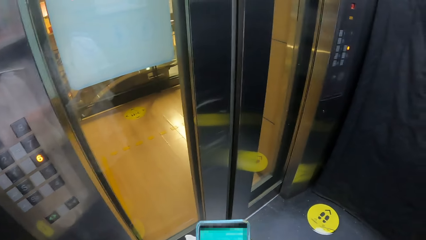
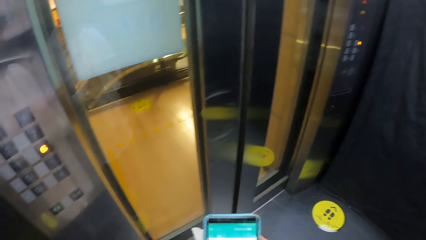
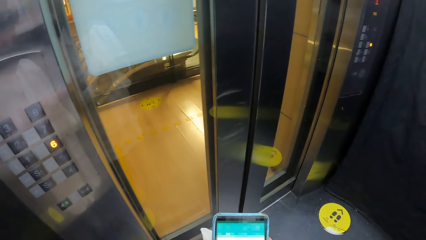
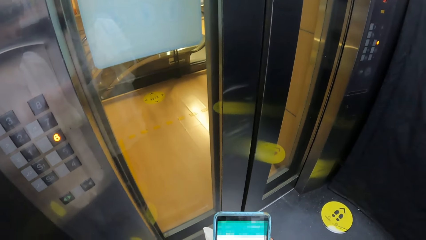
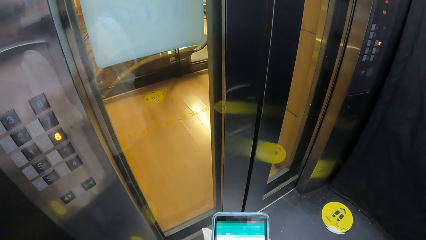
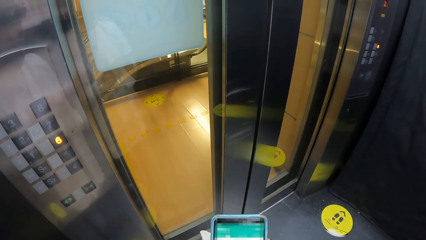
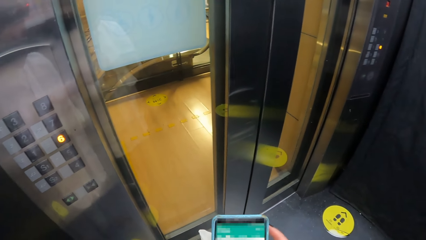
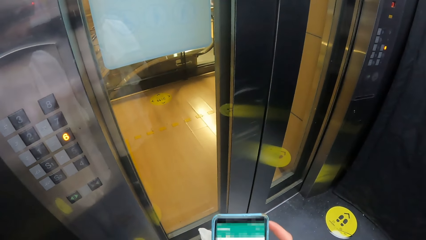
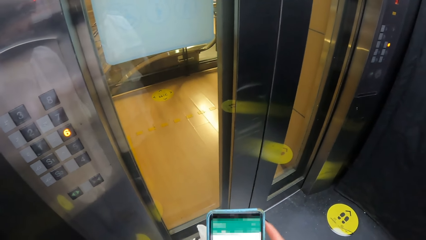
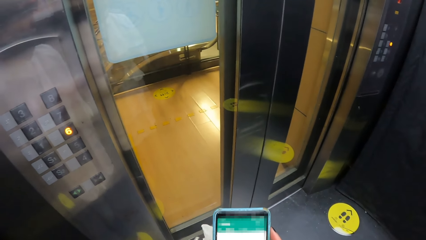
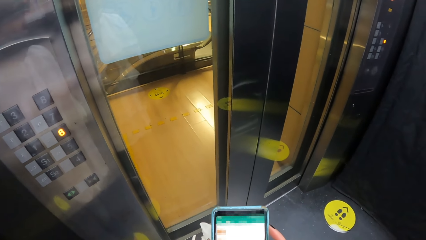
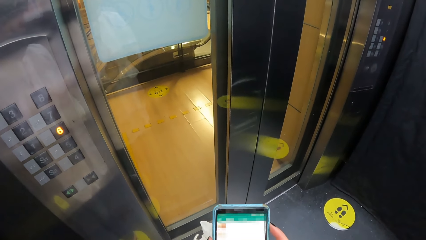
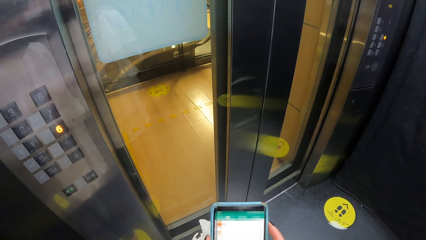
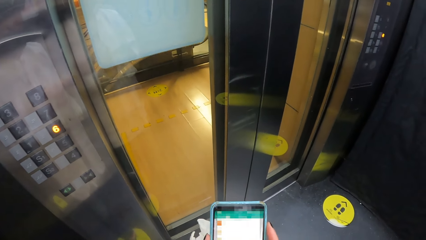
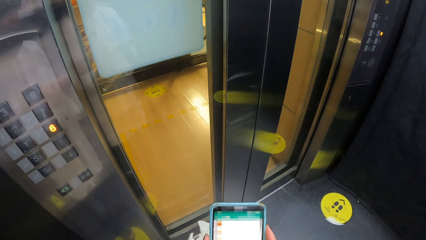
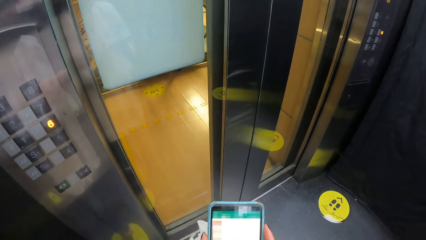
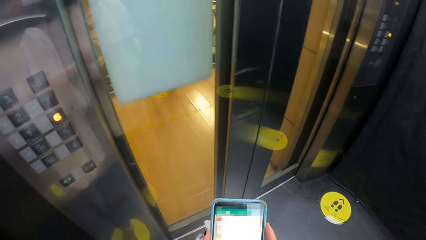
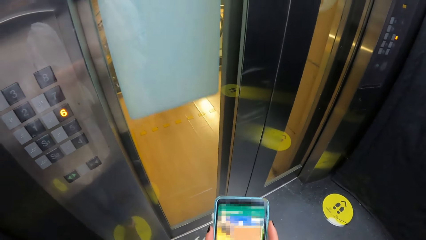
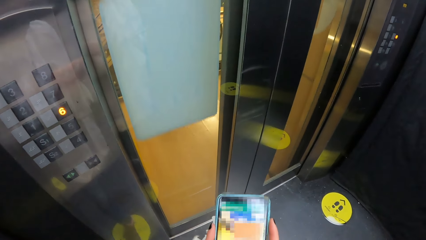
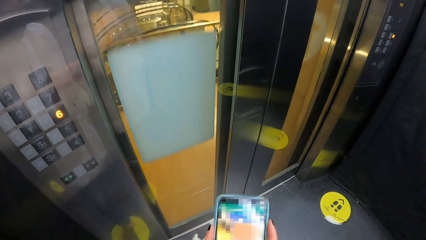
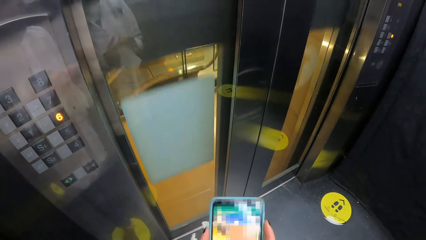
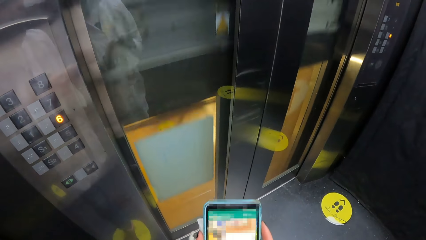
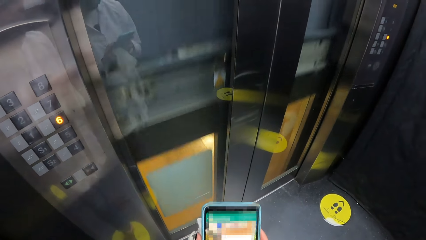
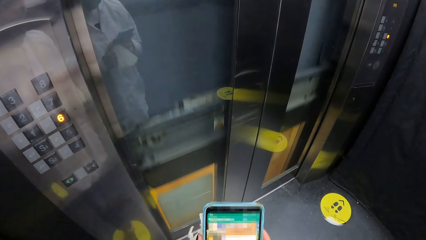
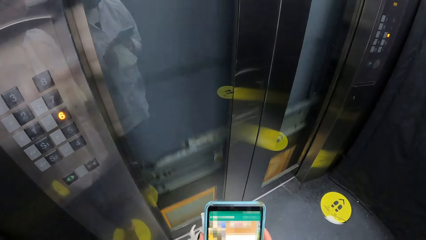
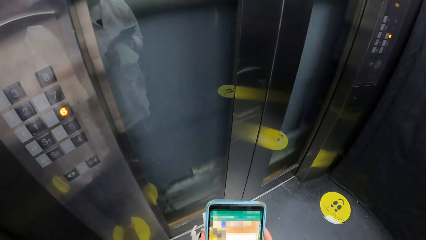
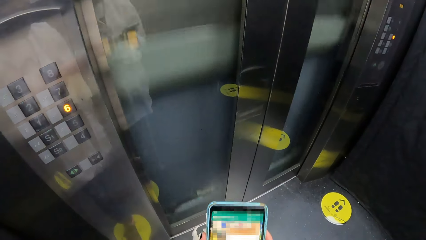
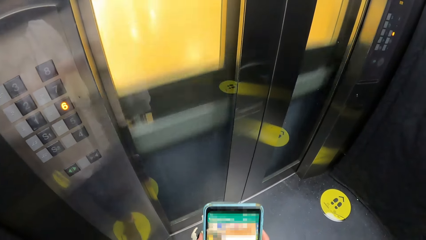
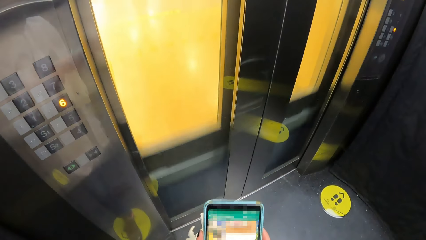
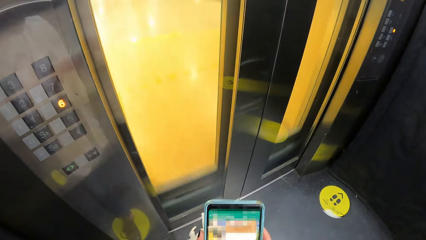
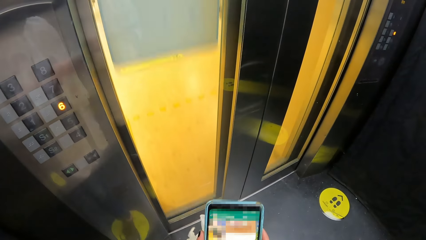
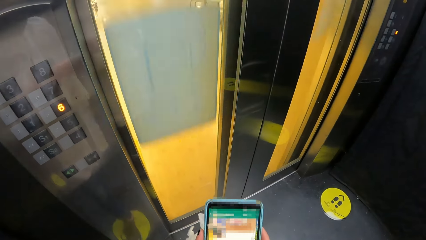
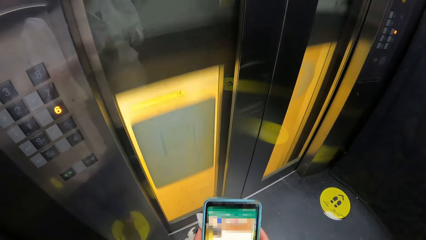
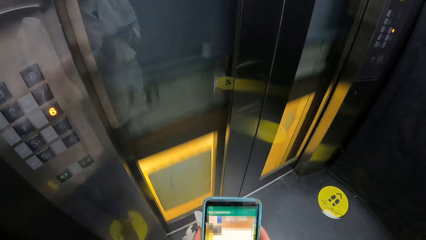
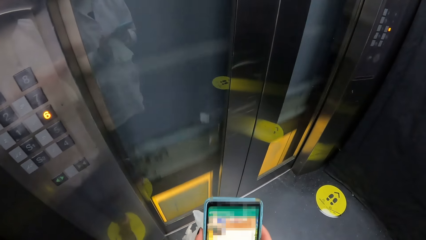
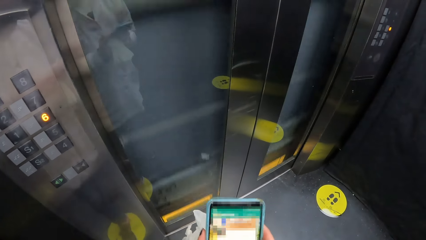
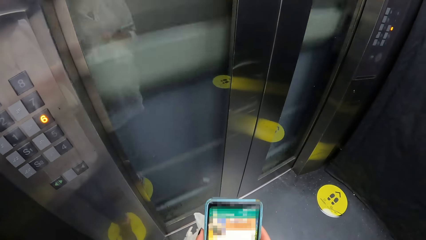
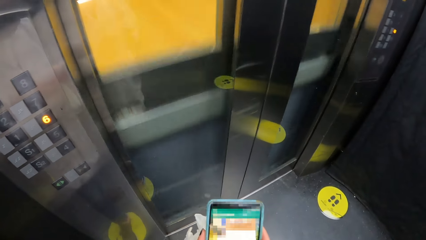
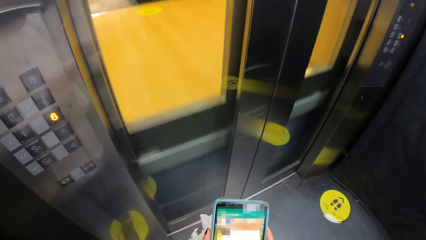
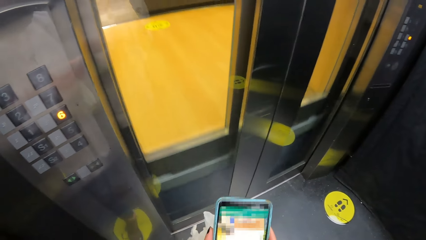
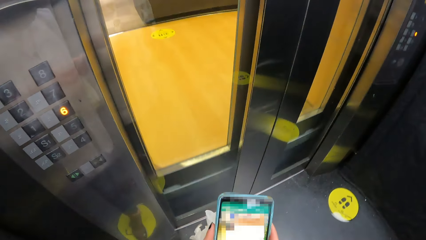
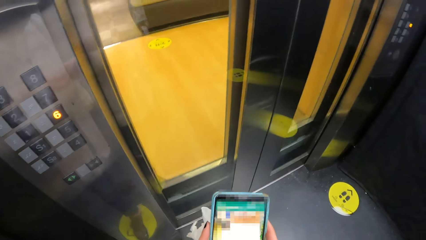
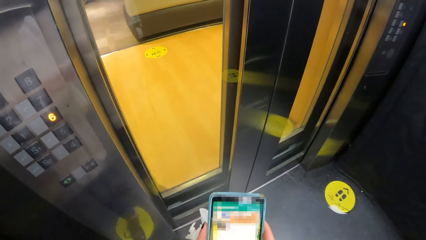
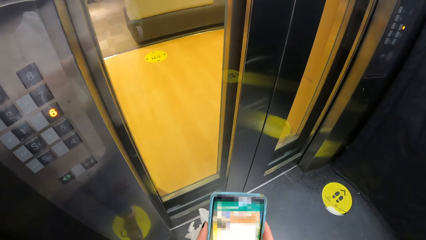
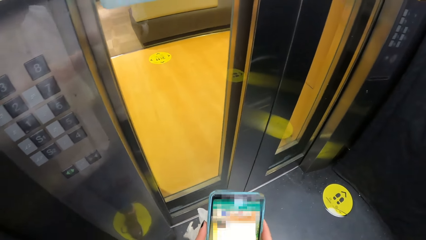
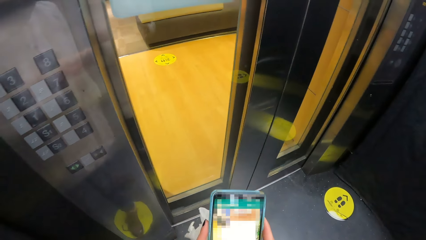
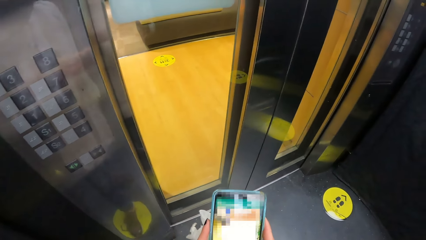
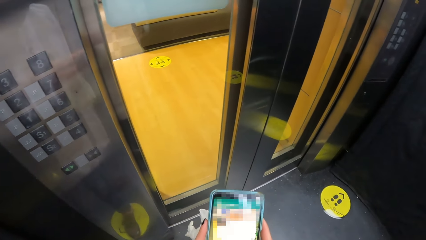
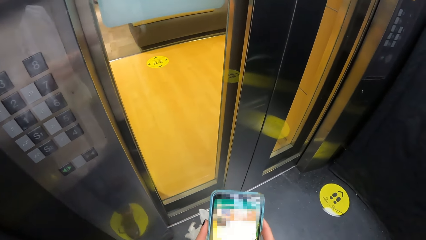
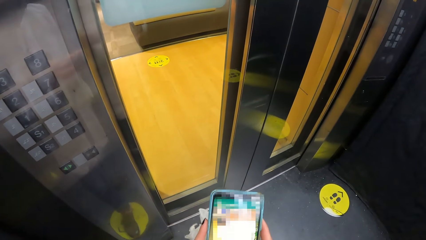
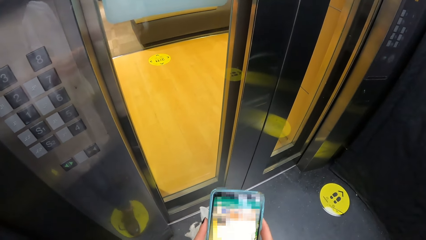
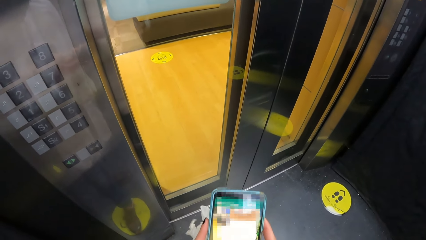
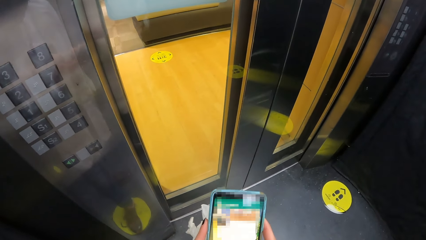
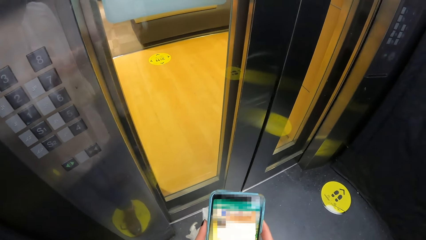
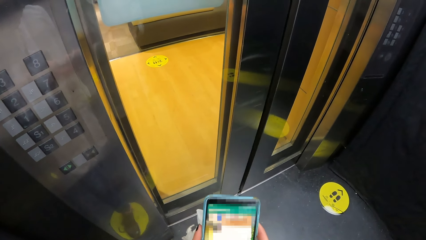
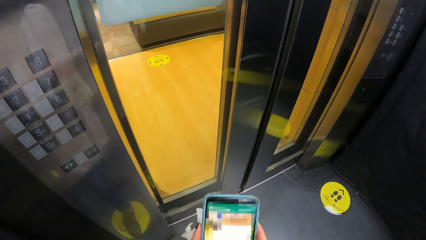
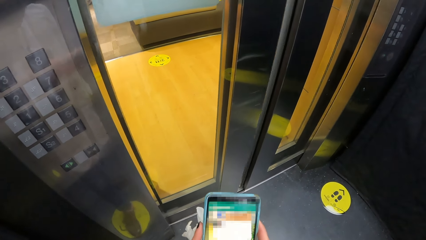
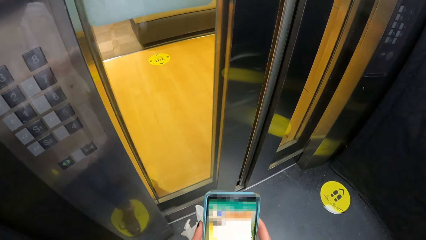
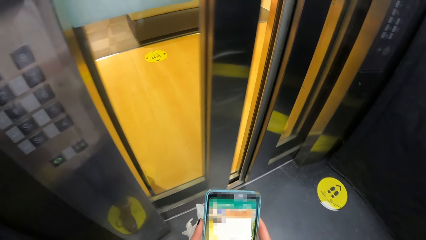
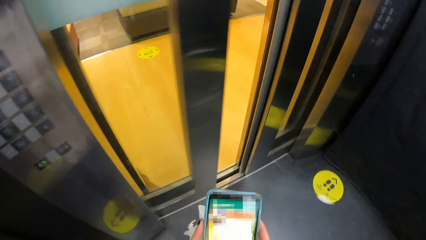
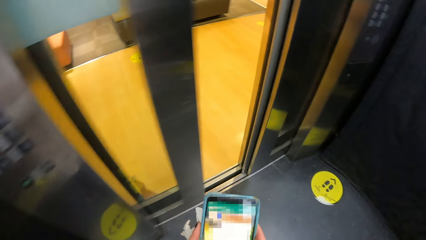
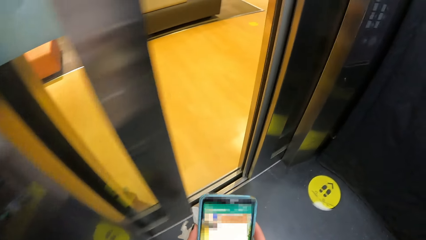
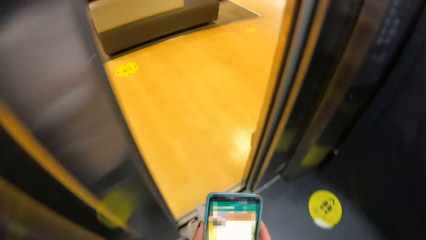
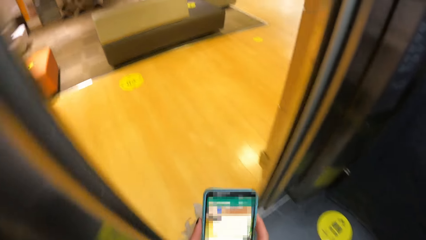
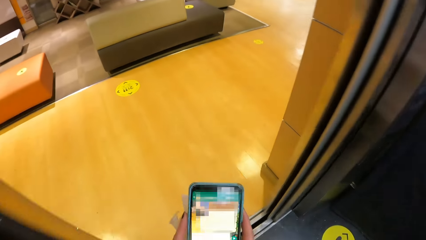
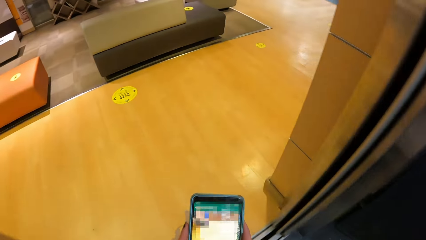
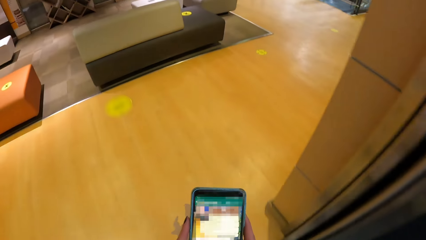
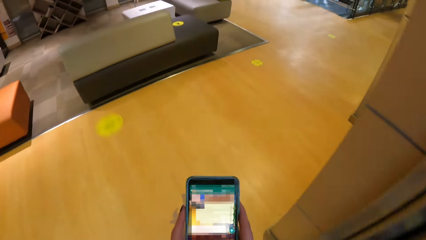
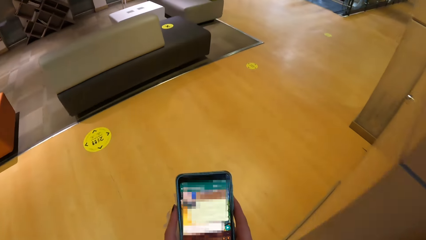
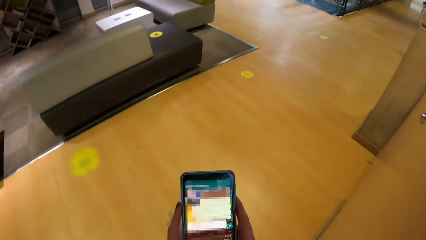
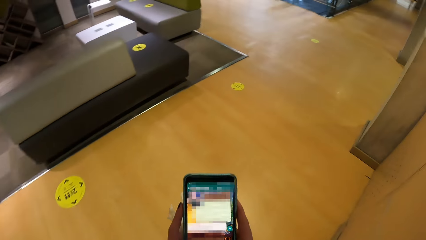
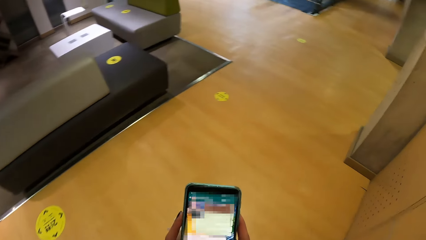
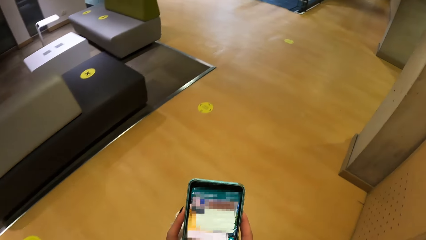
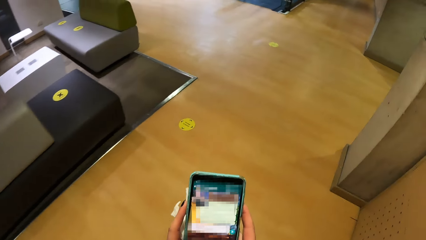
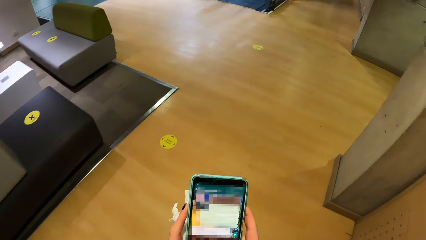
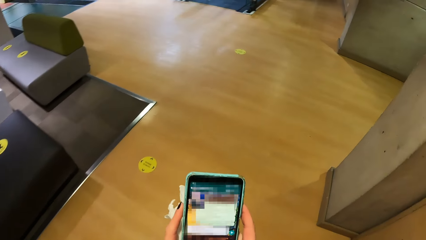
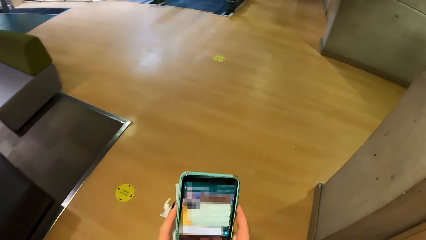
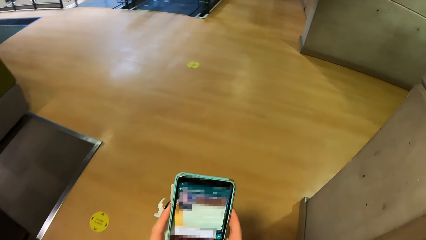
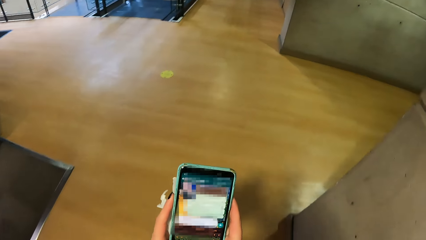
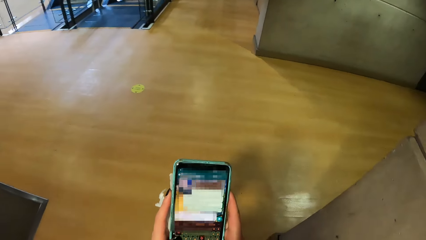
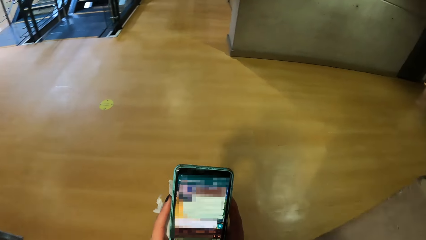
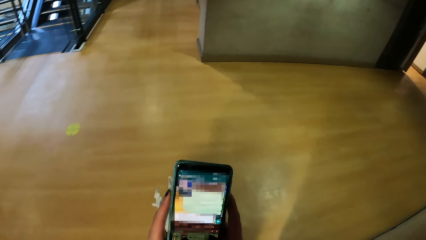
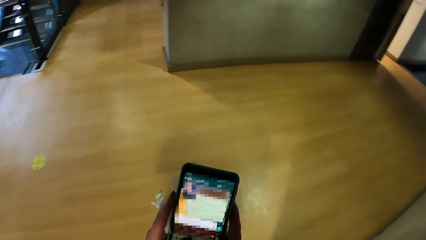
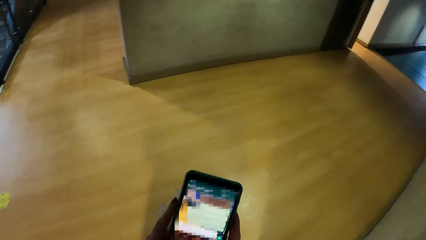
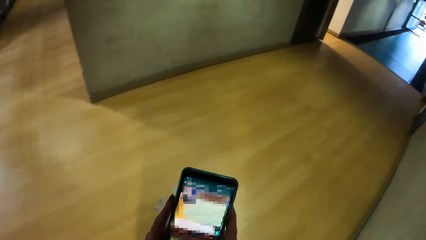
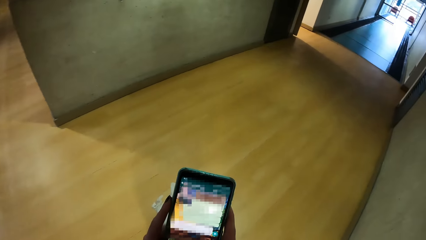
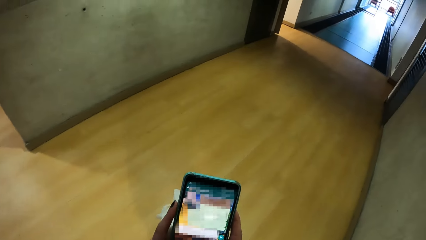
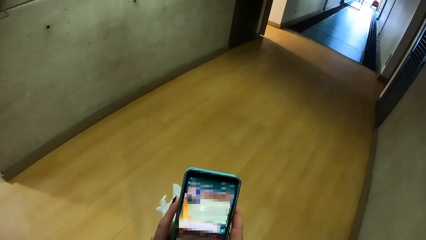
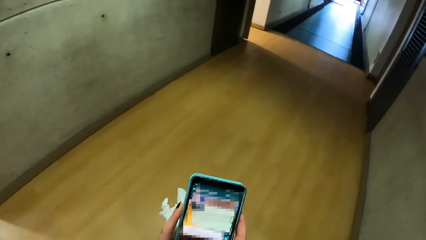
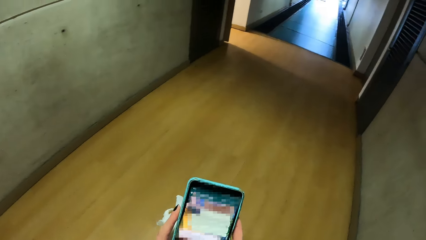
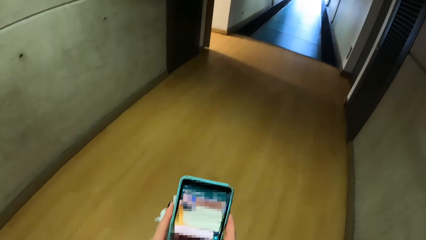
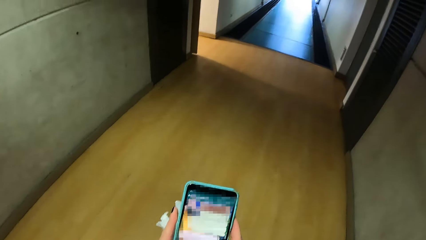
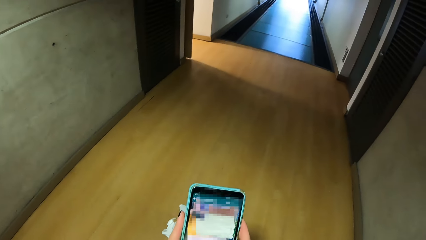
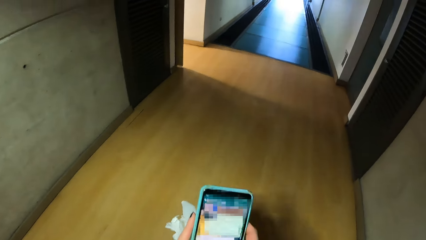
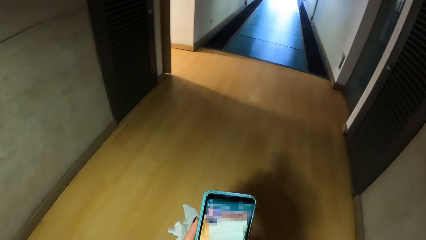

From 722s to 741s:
The camera wearer steps out of the elevator. They walk into a hallway.
